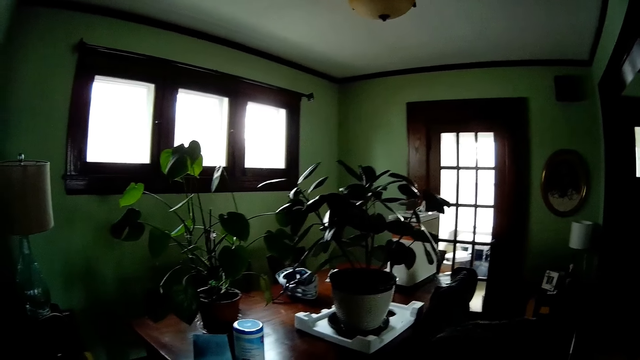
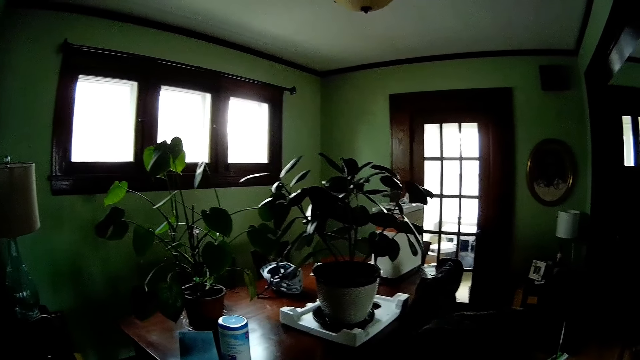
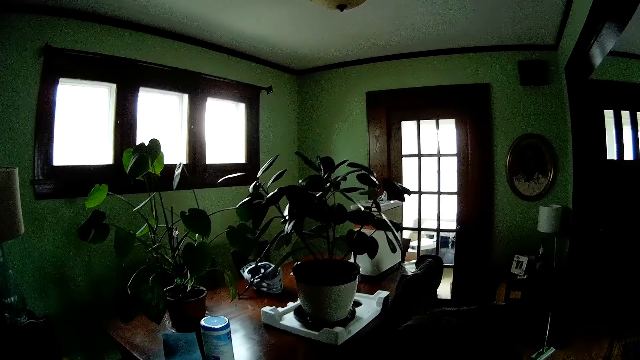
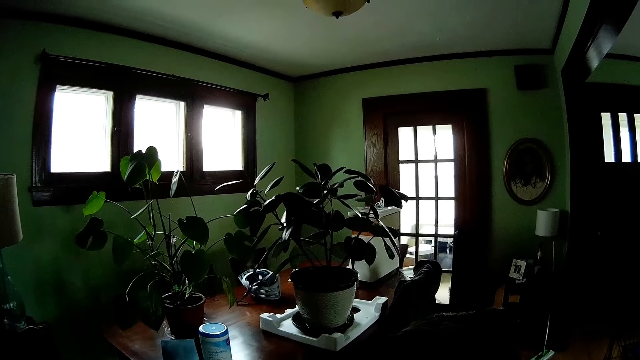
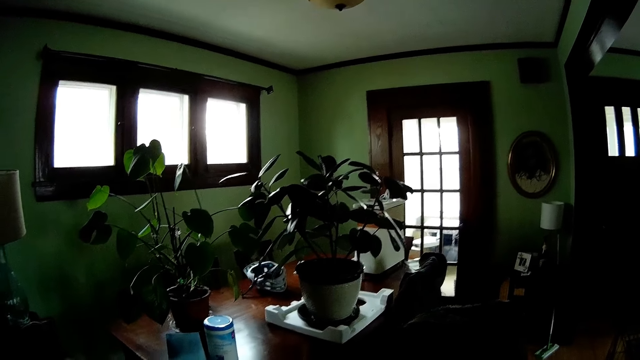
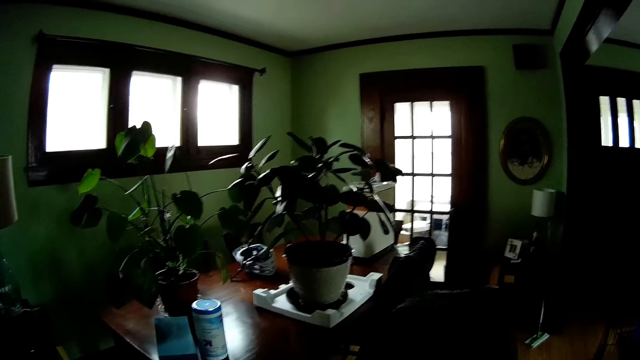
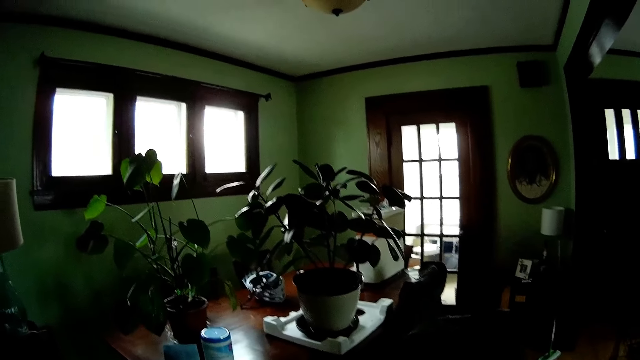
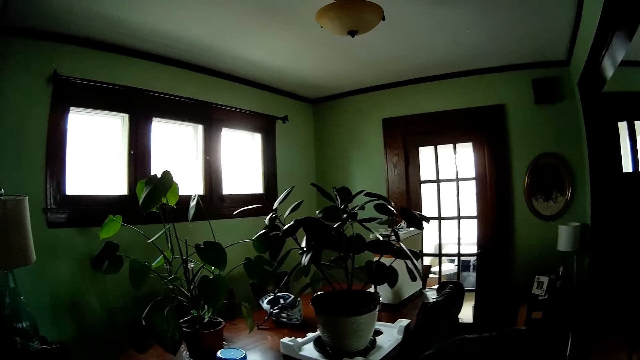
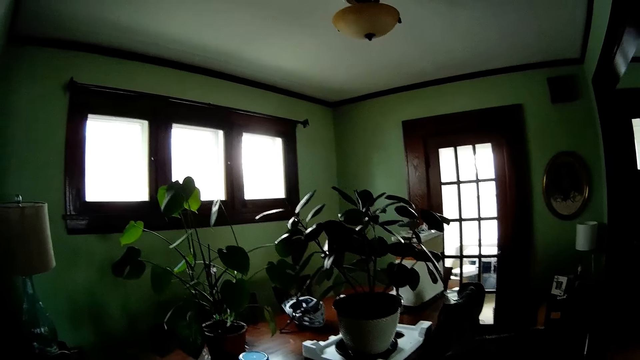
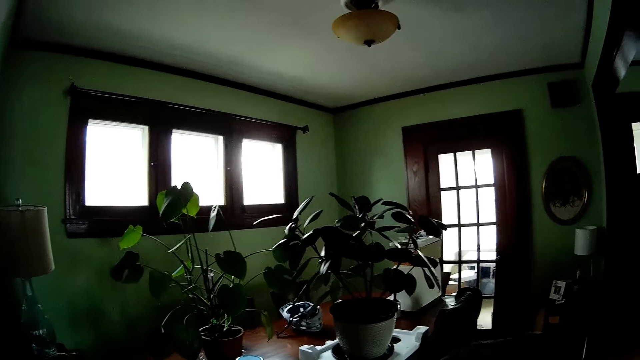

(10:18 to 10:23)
The camera wearer looks around.

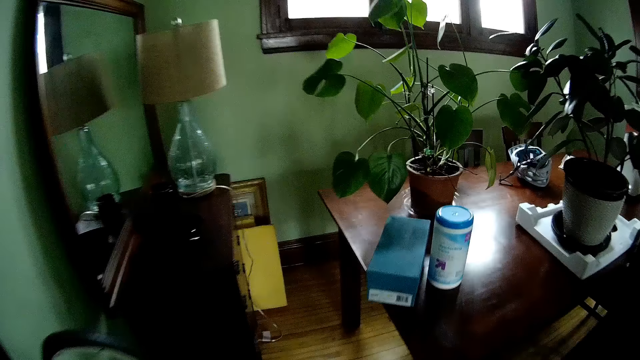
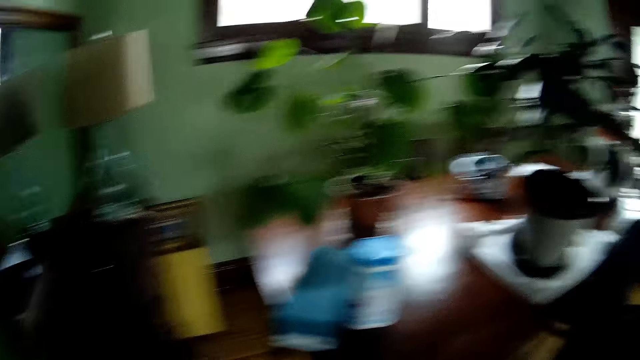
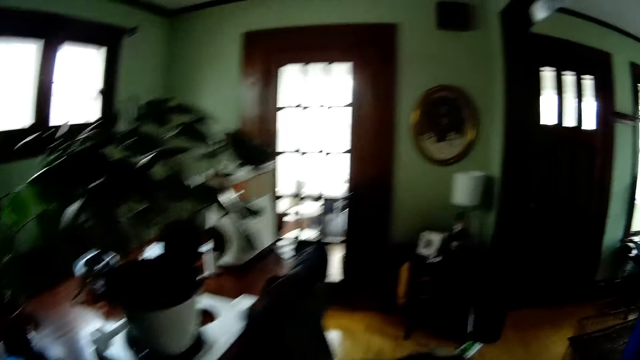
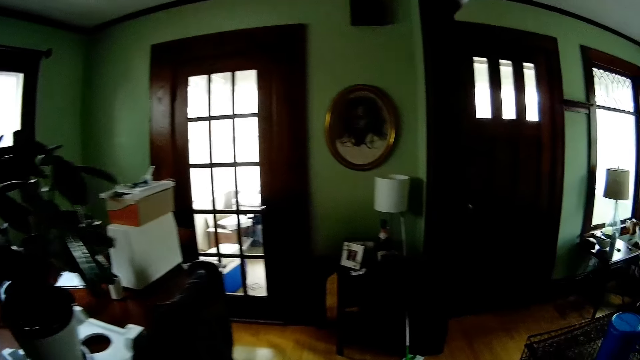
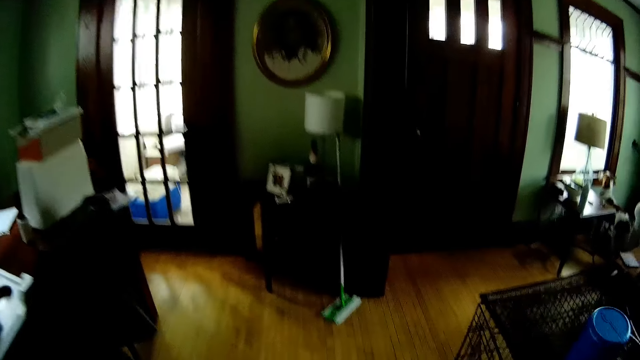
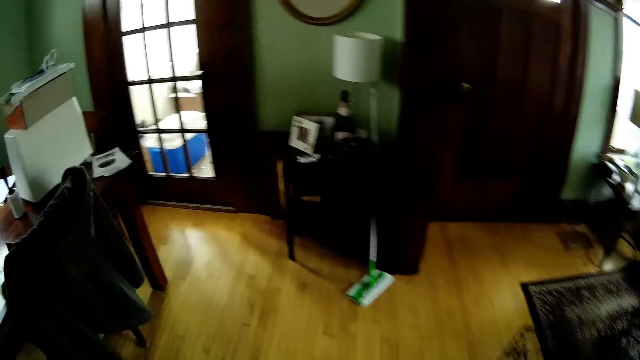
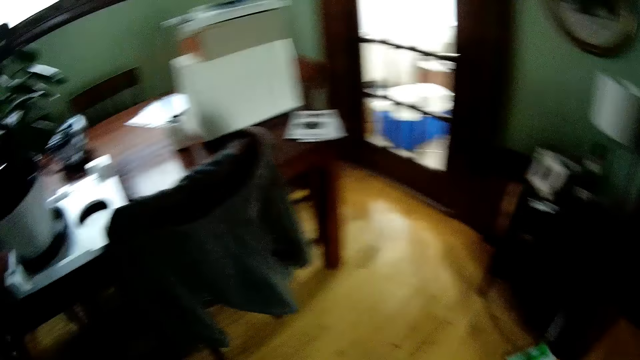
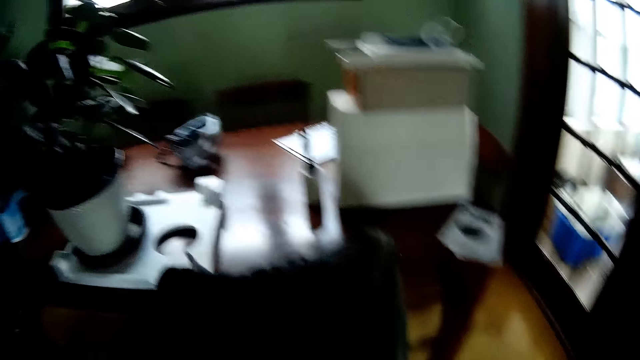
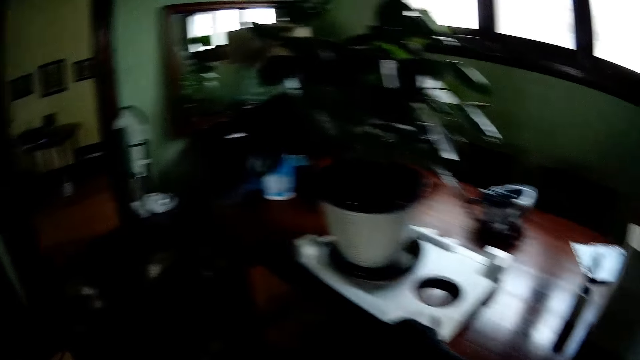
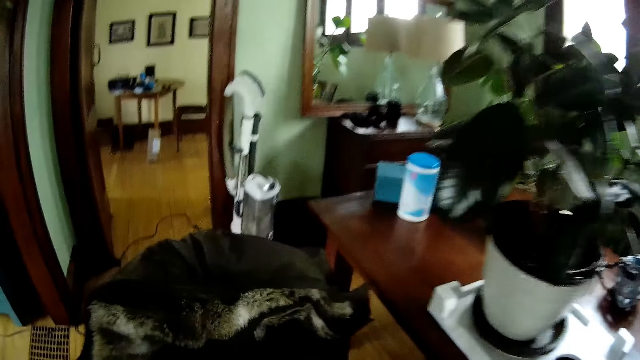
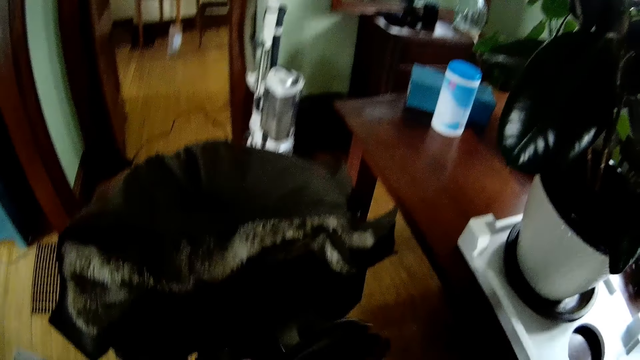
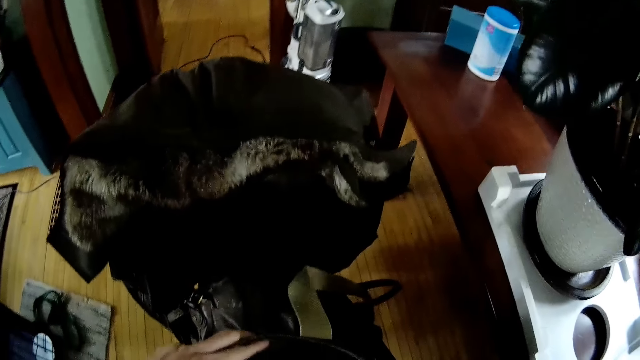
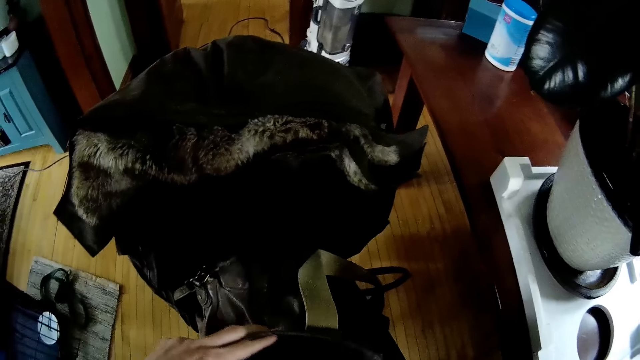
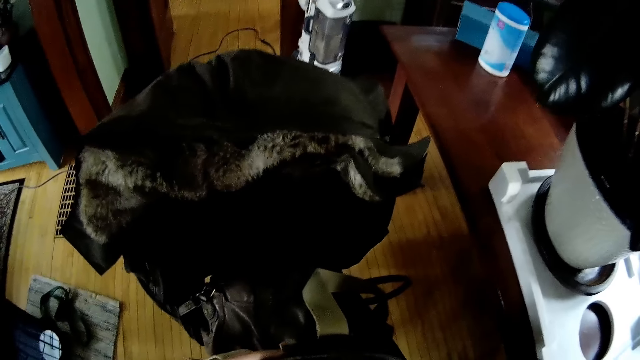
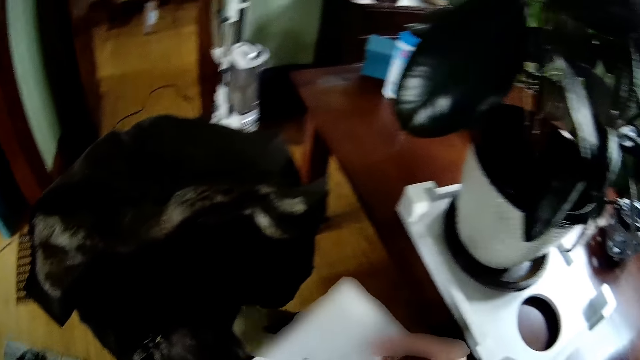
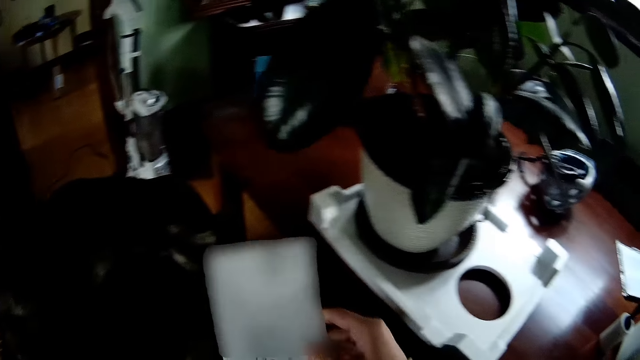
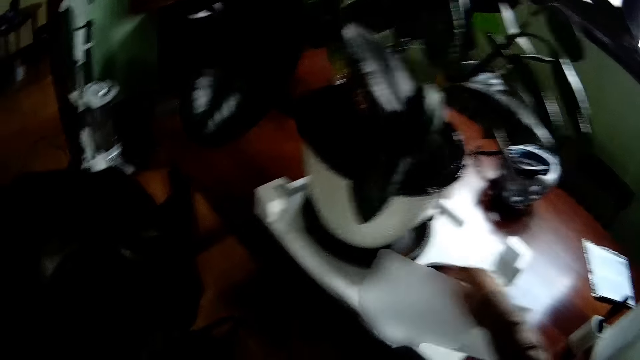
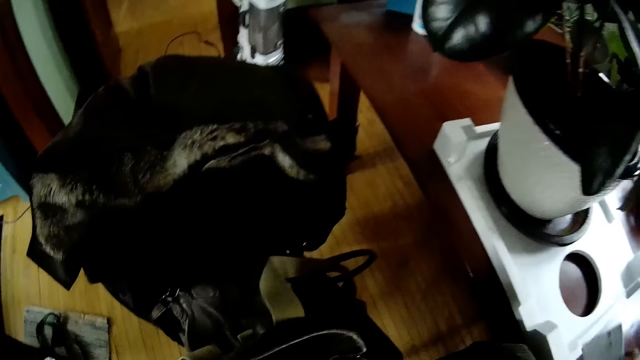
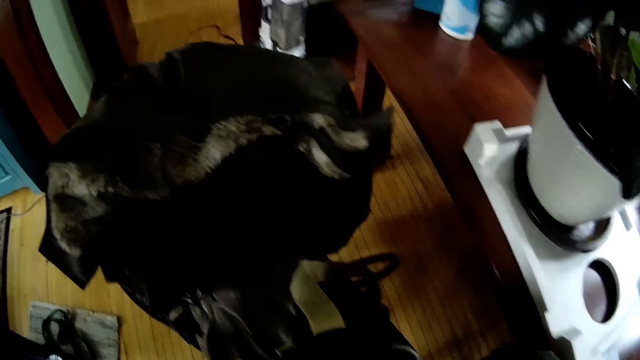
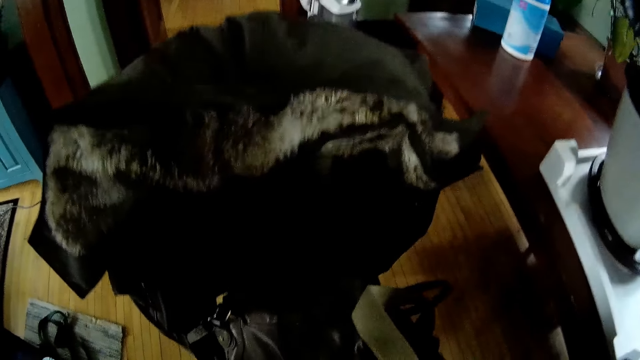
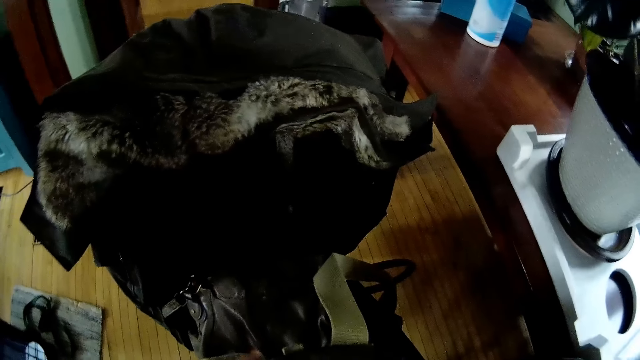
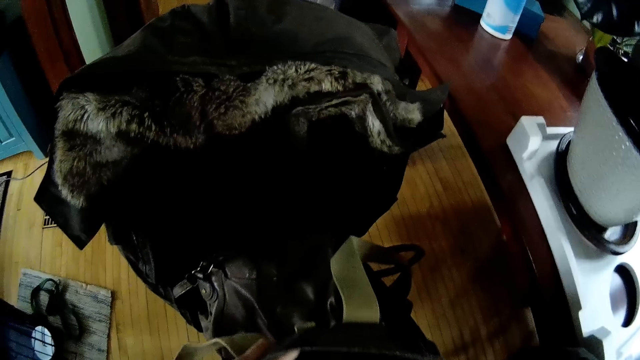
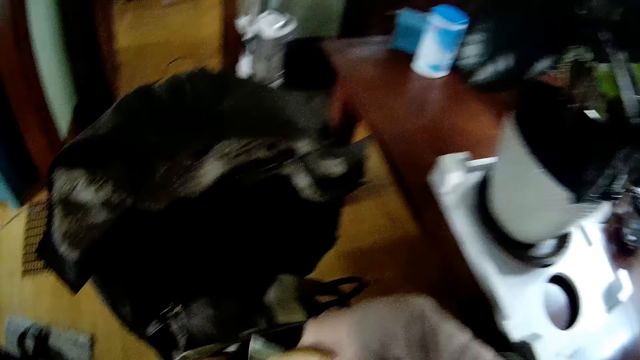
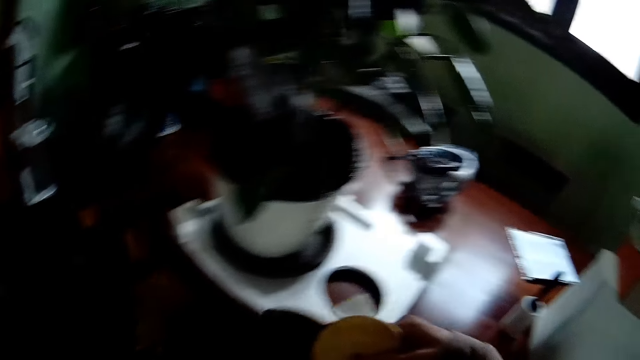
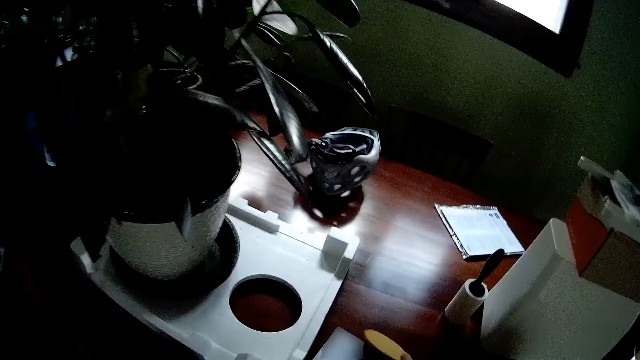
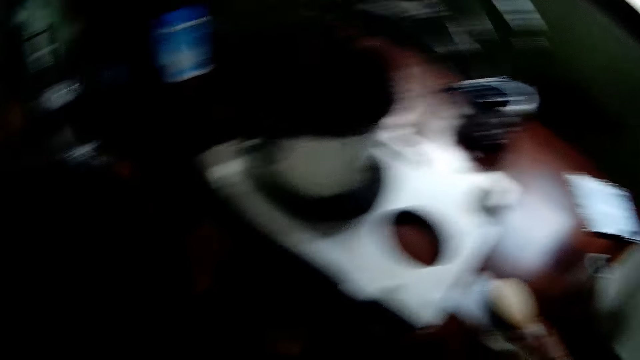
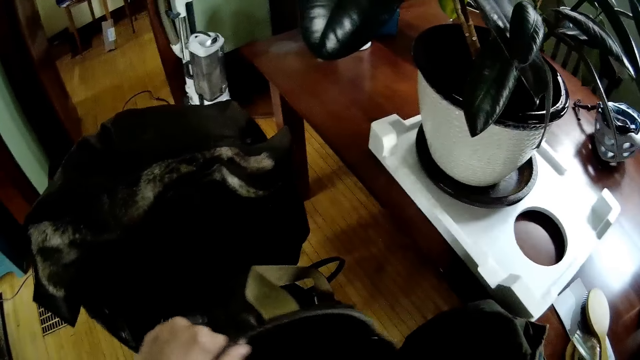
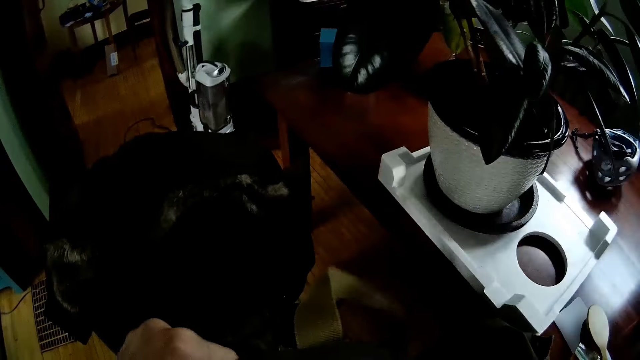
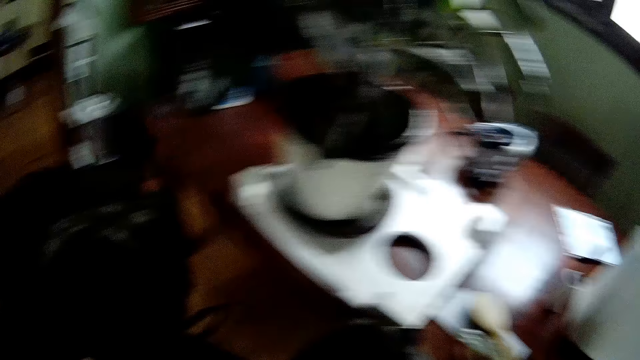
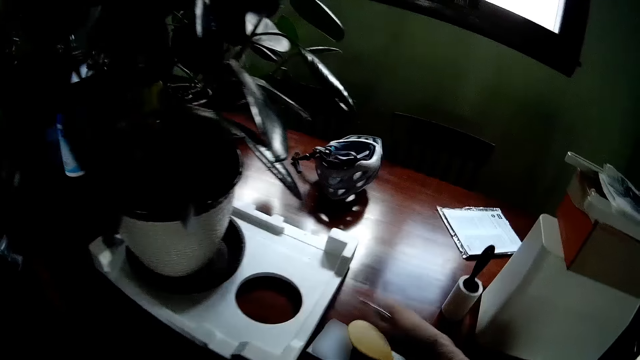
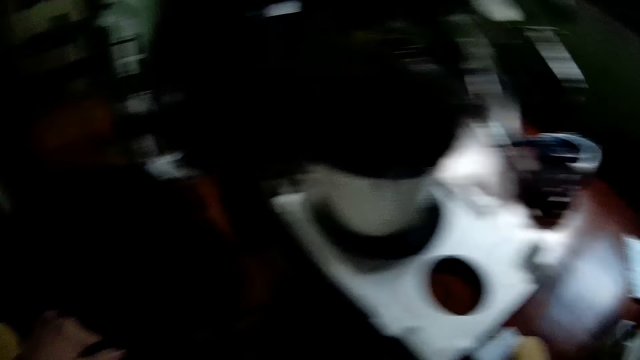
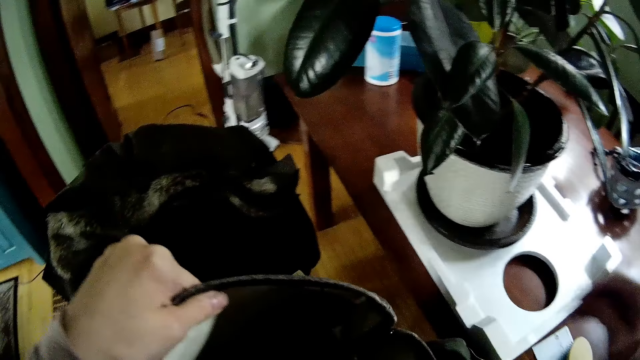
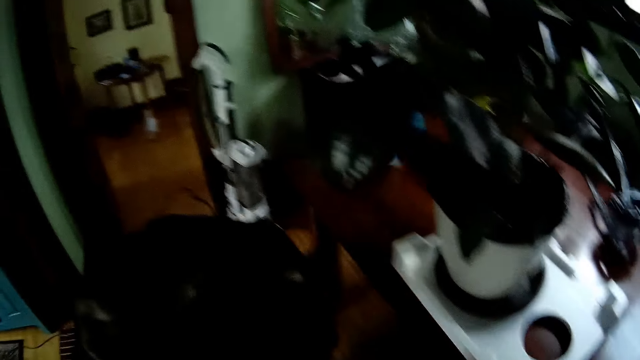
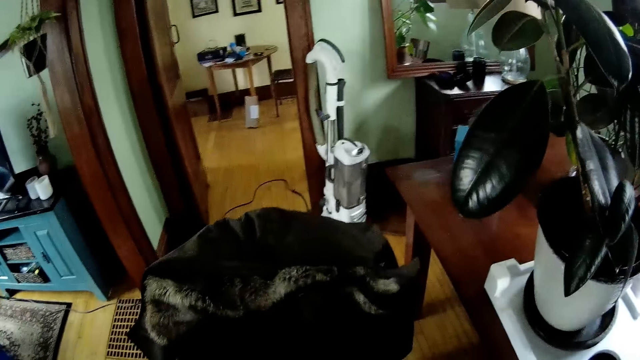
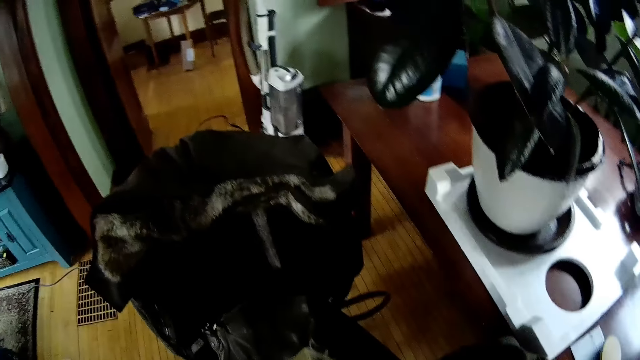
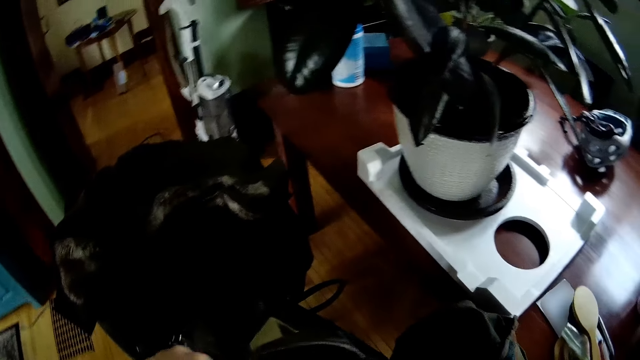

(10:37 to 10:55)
The camera wearer moves inside the room. She searches a bag or handbag in her hand and holds the handbag. She brings out a letter from the bag with her right hand. She drops the letter on the table with her right hand. She puts her right hand inside the bag. She searches the handbag. She brings out a hair brush from the bag. She keeps the hair brush on the table. She puts her right hand inside the bag. She raises the bag with her left hand. She holds the handbag. She searches the bag. She drops a pen on the table with her right hand. She puts her right hand inside the bag.
